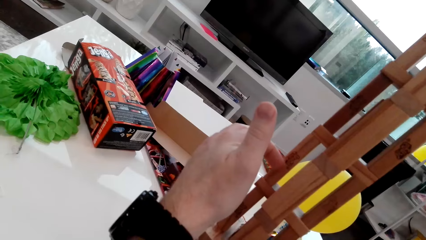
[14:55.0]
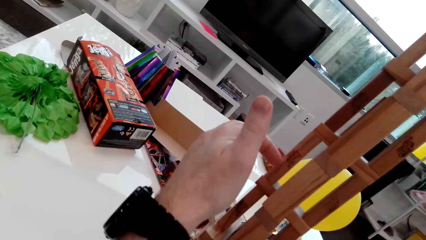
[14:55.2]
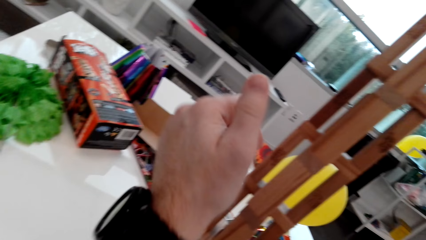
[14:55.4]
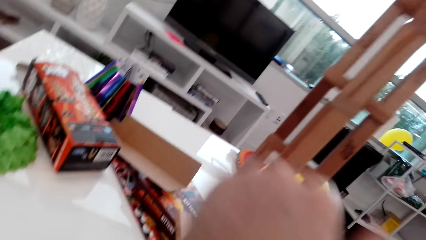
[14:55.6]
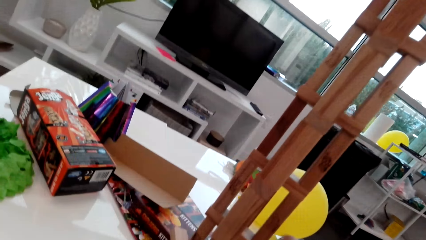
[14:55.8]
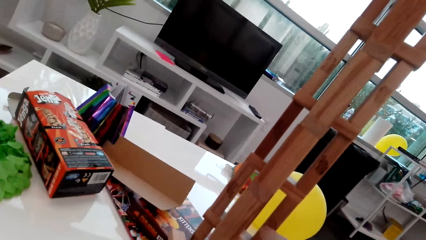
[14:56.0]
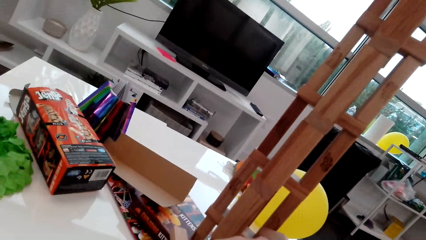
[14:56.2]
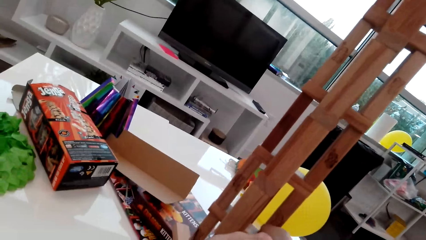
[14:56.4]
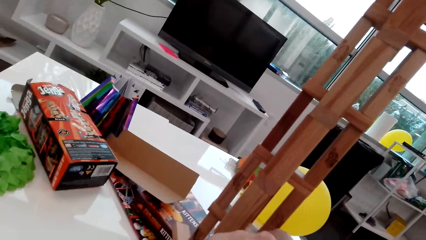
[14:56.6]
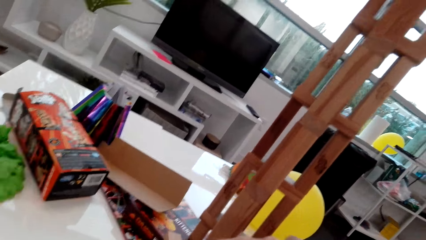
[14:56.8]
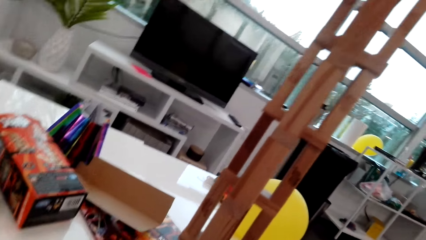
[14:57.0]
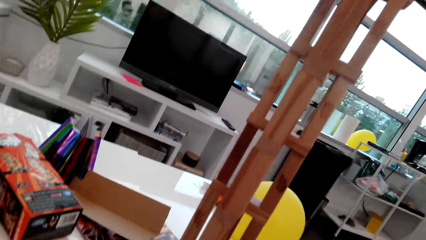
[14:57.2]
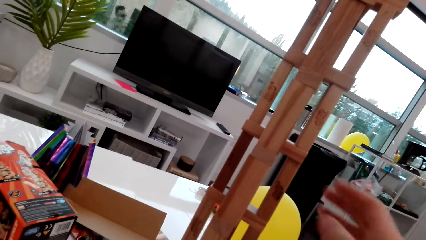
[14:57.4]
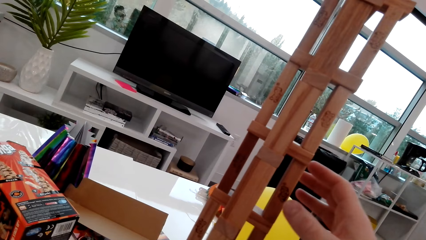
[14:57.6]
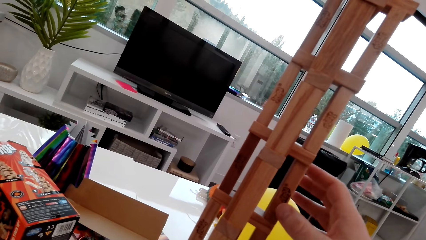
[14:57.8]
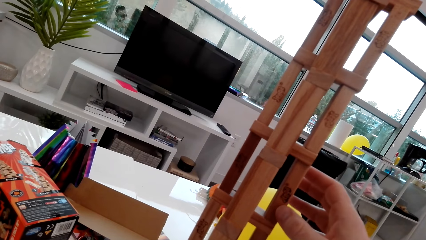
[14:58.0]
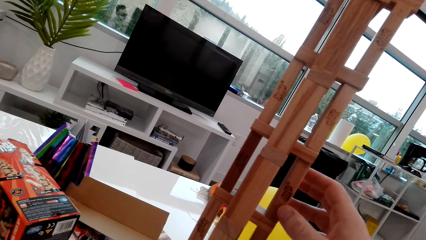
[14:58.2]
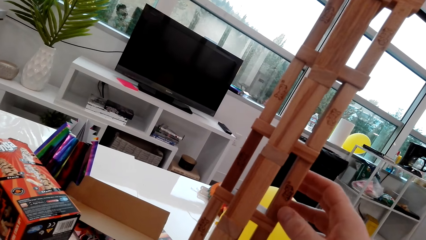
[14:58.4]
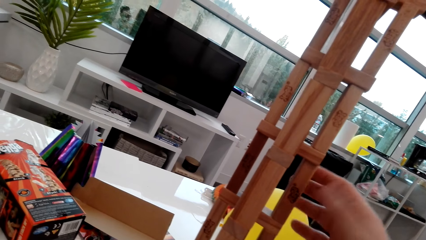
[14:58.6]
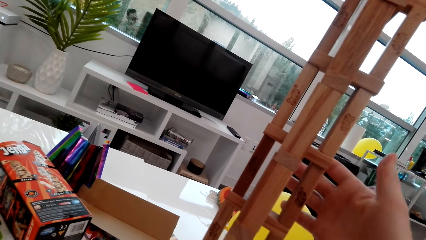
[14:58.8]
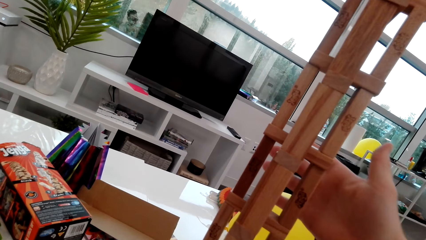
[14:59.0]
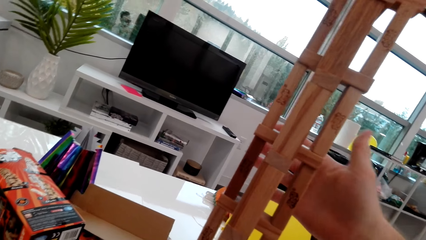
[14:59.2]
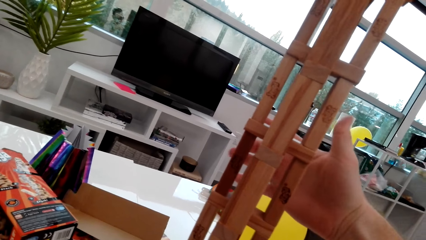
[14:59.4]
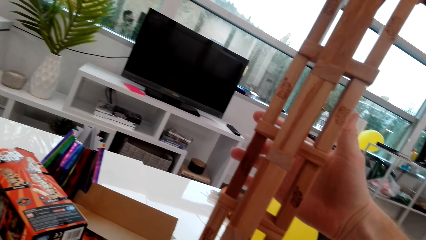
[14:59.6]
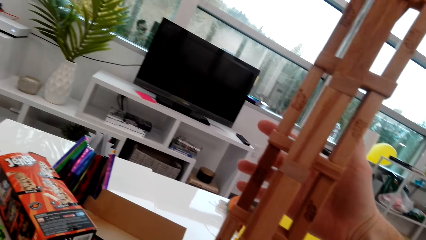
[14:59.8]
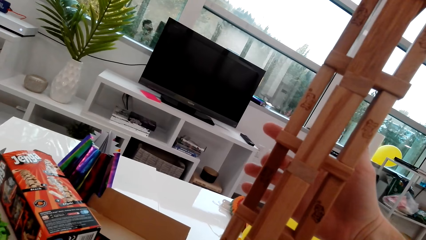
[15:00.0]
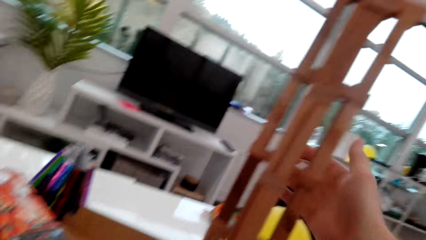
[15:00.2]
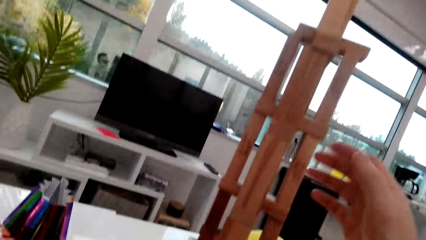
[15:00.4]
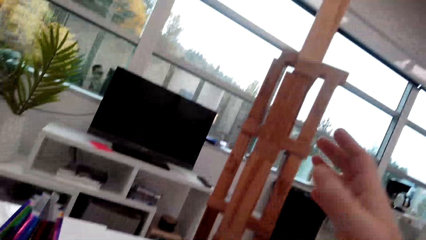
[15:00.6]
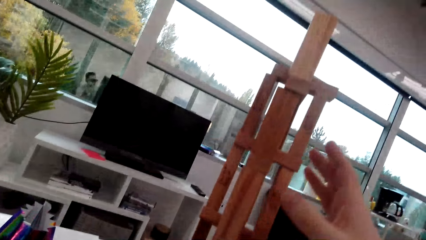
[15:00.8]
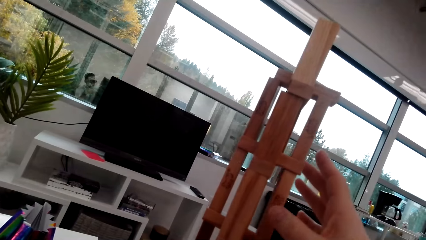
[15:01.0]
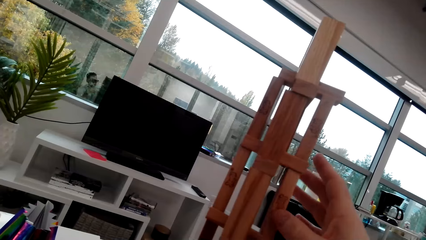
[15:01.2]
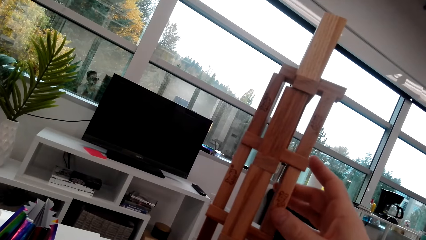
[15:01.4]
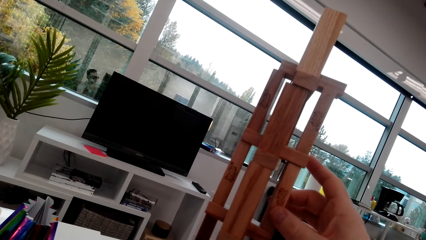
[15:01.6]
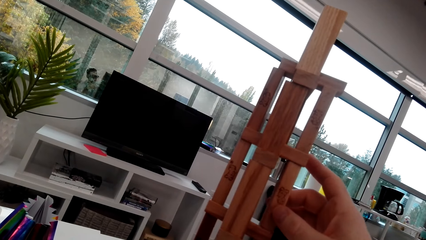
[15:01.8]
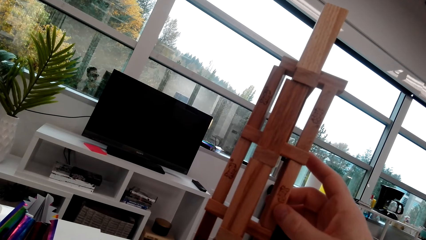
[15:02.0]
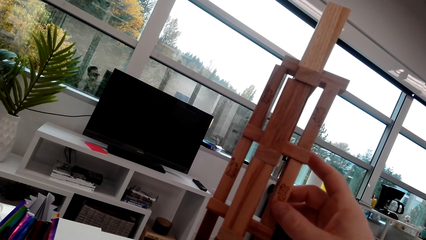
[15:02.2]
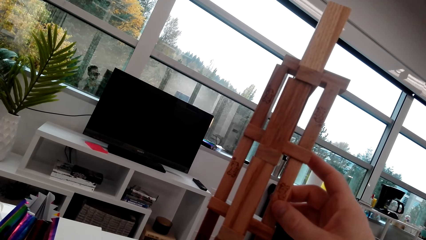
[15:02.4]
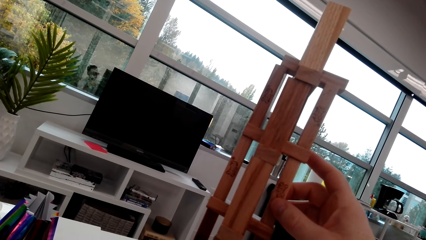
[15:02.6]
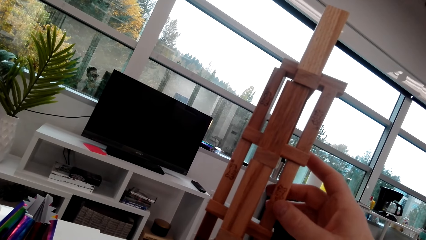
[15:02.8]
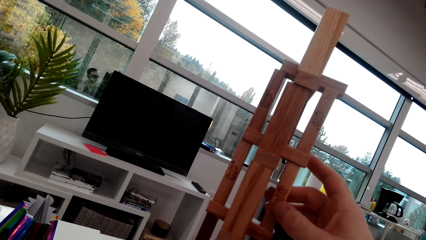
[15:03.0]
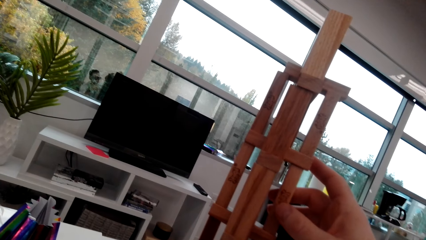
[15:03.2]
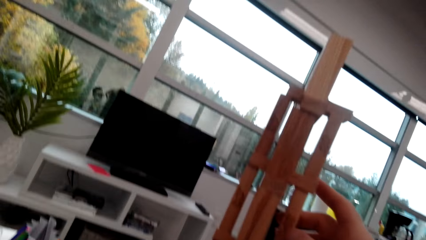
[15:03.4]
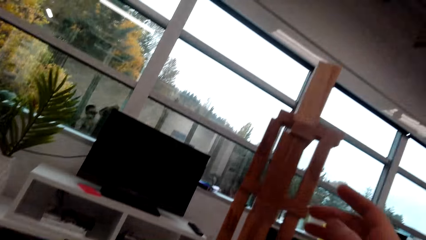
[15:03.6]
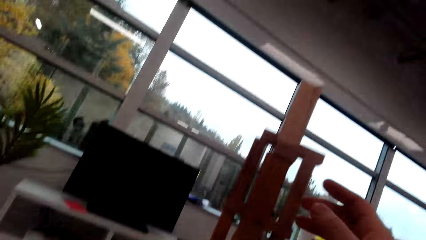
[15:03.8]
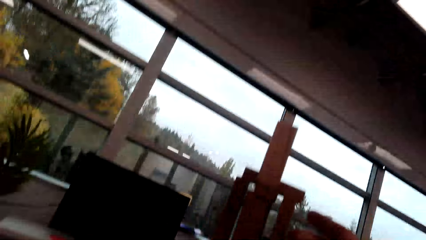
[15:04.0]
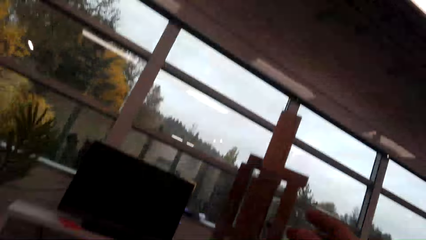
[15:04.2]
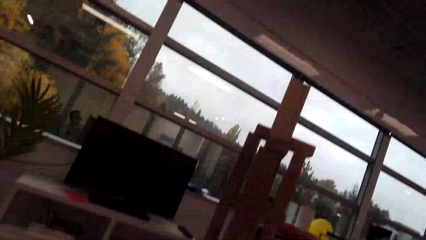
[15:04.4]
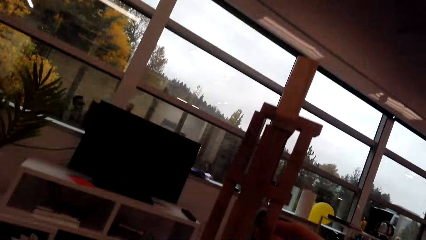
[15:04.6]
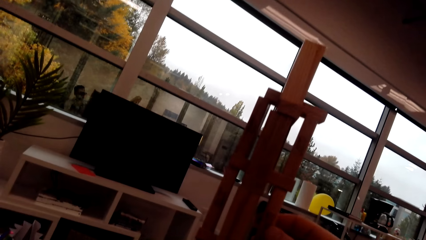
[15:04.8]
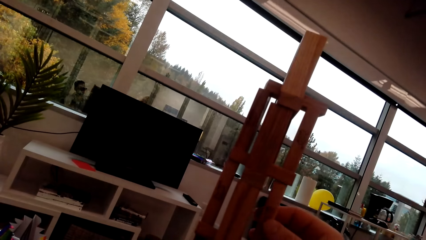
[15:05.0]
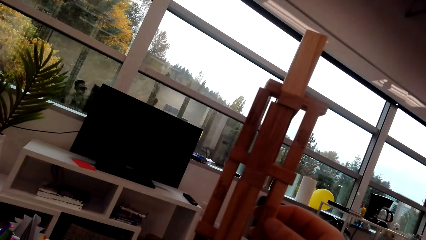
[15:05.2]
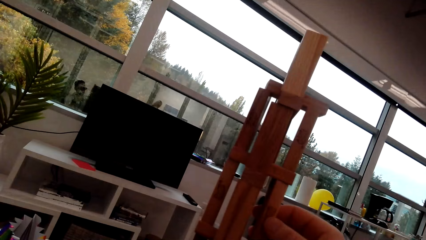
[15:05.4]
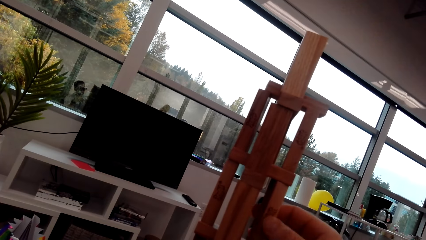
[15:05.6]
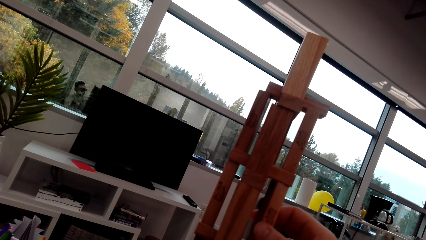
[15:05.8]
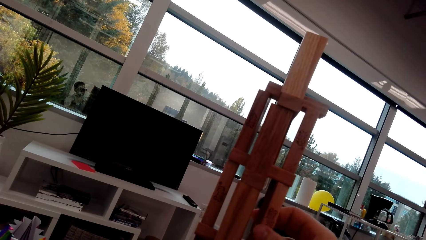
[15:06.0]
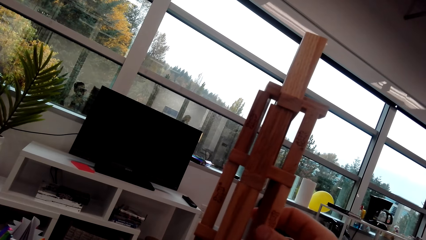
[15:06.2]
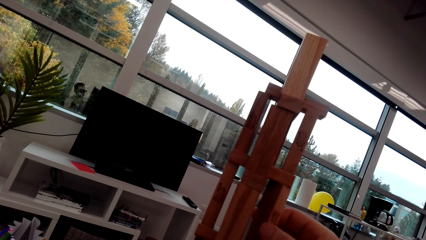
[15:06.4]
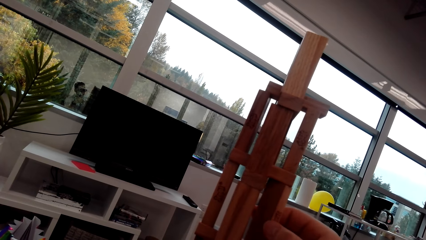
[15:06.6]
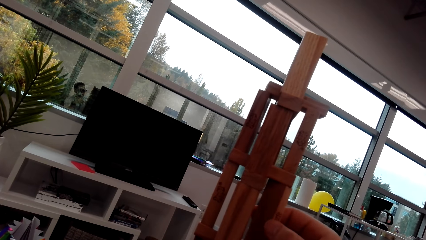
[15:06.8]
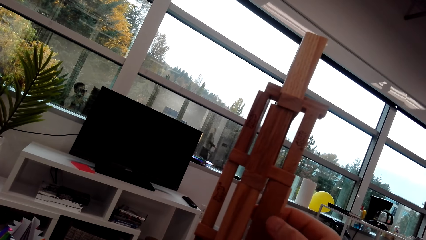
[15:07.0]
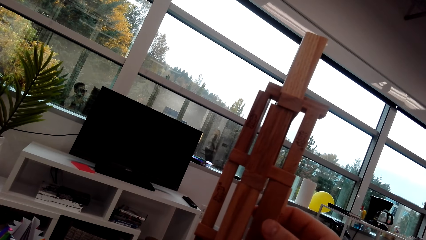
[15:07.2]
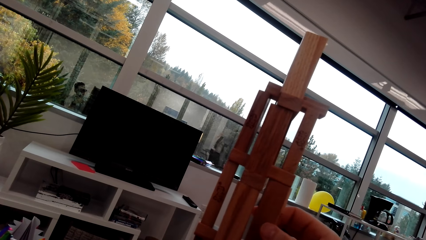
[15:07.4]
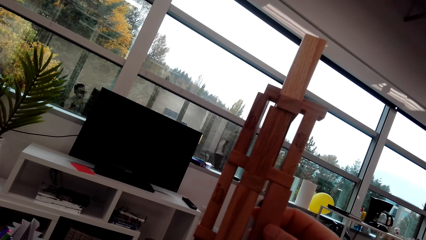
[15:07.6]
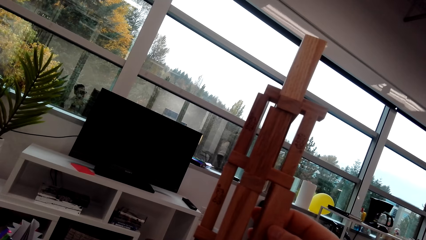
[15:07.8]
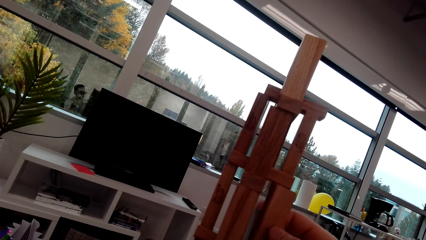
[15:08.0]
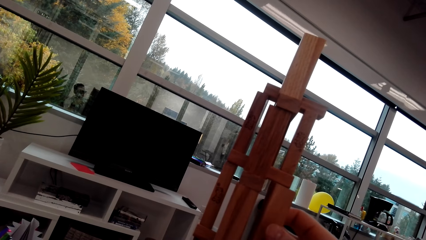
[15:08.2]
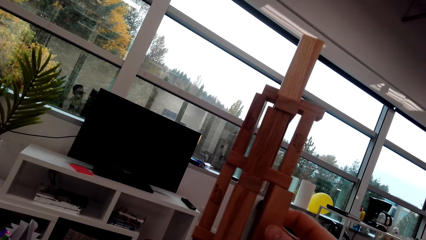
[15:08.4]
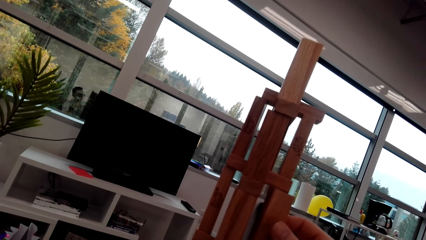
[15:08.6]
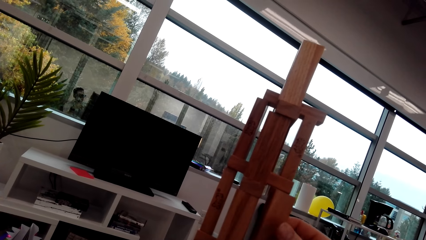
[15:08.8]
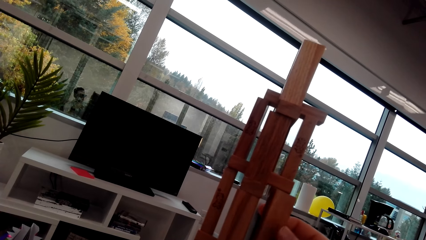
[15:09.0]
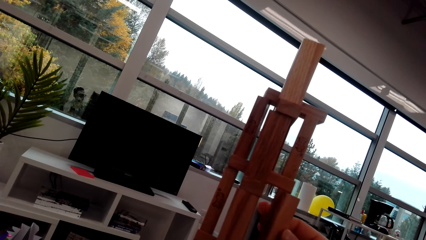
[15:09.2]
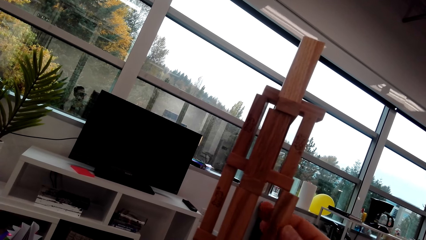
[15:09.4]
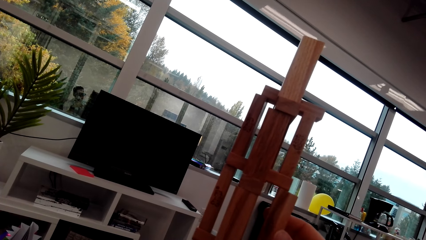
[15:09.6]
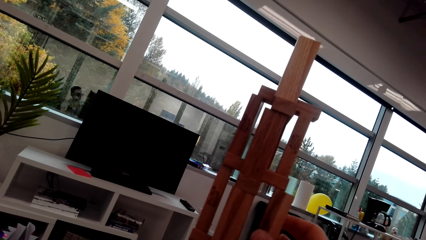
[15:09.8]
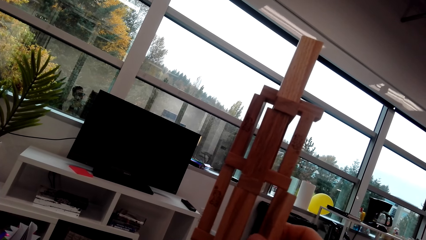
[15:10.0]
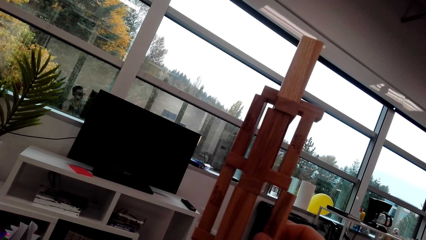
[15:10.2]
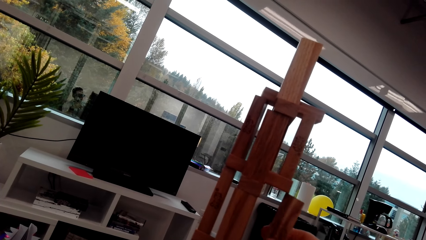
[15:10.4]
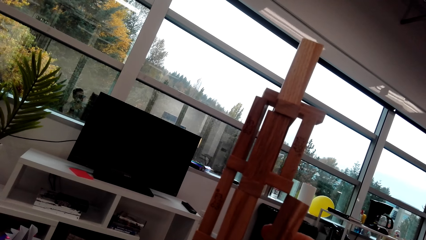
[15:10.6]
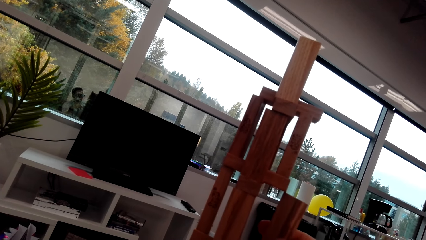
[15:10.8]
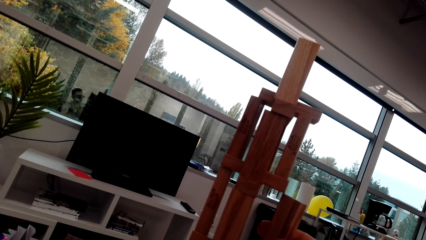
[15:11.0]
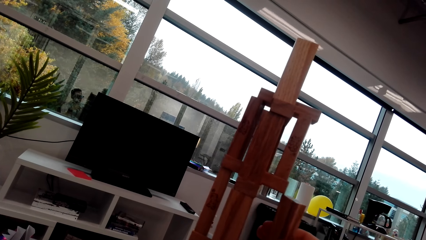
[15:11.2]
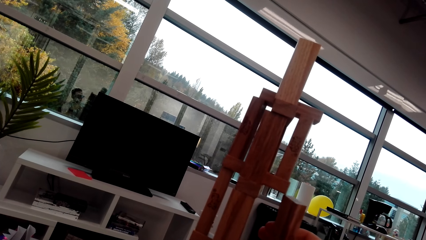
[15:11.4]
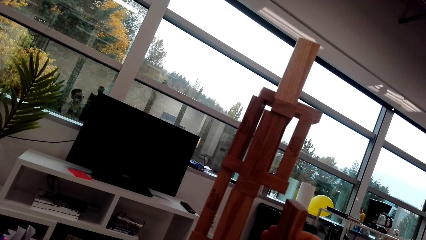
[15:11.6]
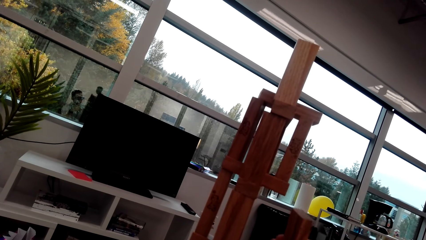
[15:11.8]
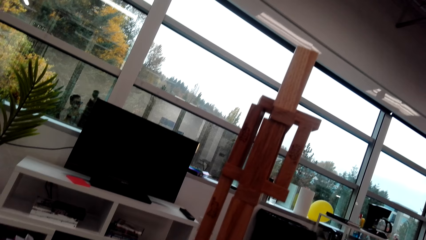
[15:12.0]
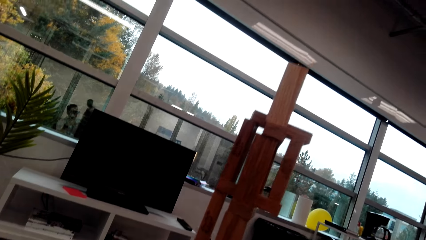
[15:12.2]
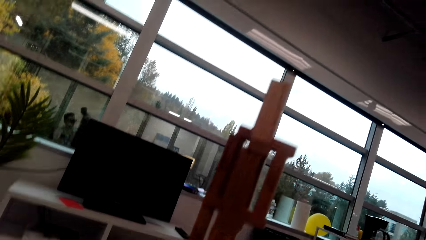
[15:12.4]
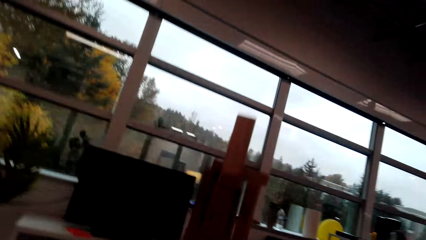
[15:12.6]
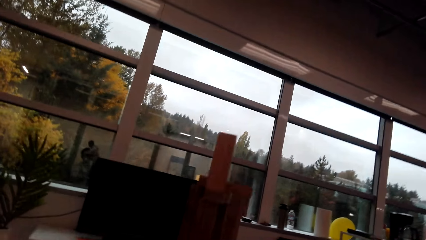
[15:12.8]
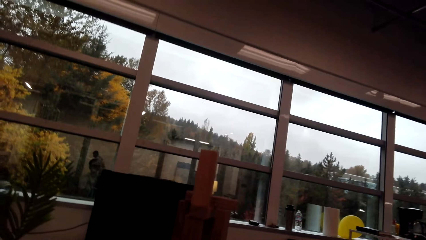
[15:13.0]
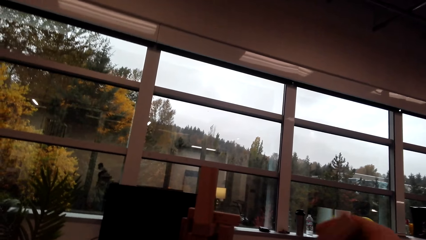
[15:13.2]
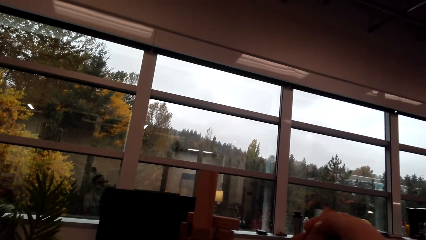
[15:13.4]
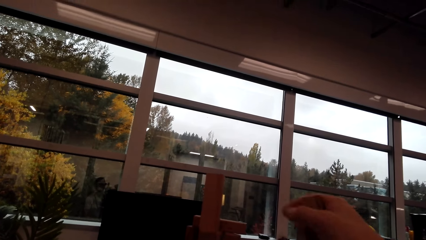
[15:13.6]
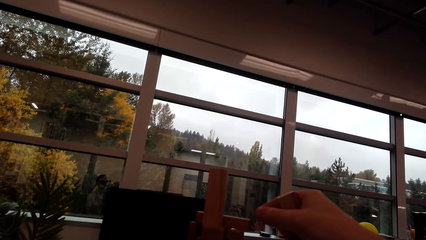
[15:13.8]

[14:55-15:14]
A man talks to the camera wearer. The camera wearer picks up a small piece of wood. They twist the cube around. They look around. They talk to the man. They remove the cube from the stack.
